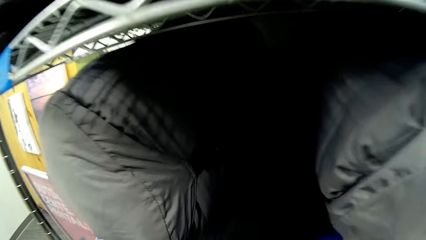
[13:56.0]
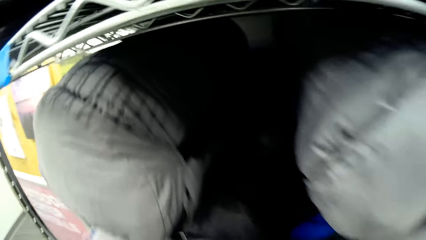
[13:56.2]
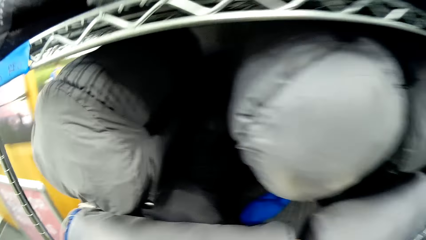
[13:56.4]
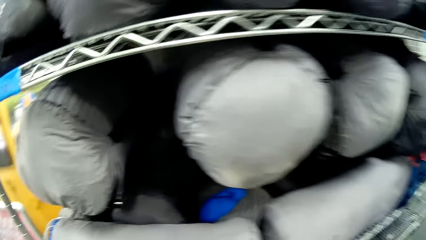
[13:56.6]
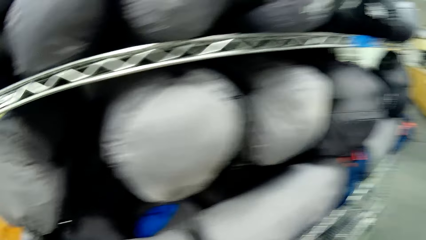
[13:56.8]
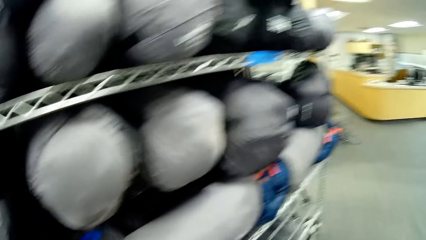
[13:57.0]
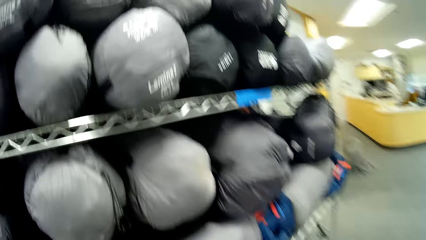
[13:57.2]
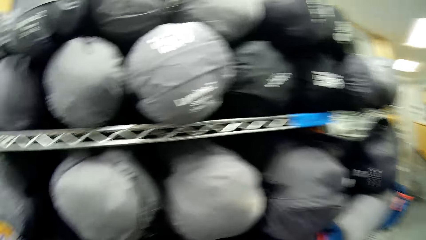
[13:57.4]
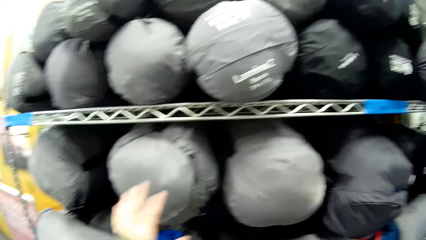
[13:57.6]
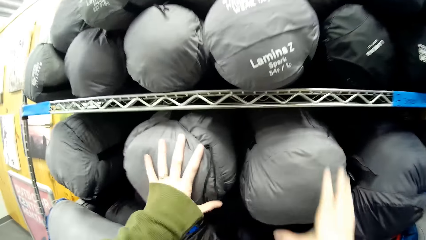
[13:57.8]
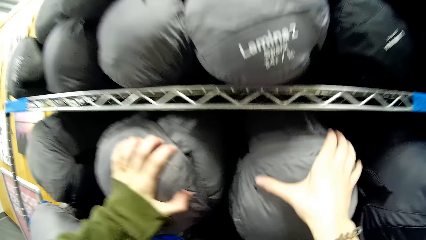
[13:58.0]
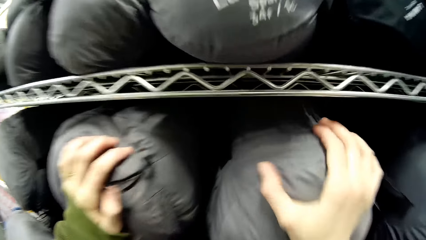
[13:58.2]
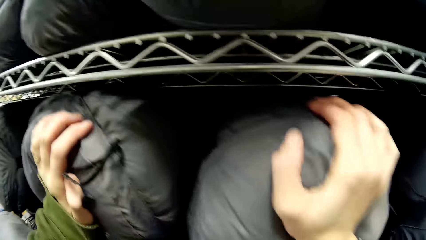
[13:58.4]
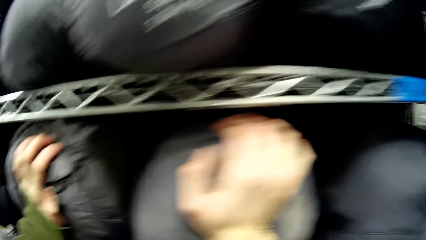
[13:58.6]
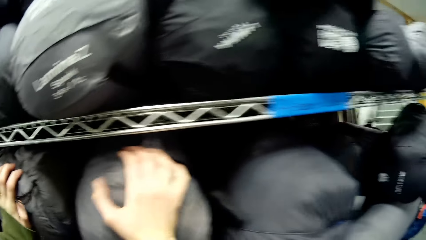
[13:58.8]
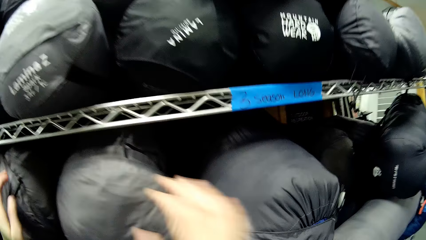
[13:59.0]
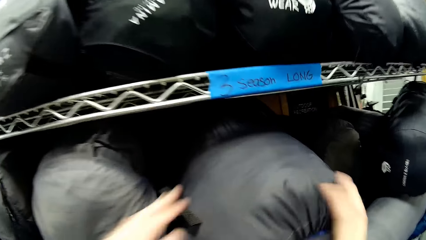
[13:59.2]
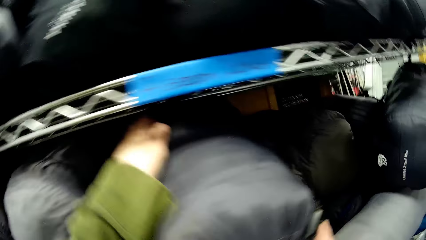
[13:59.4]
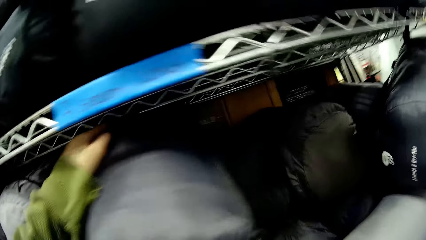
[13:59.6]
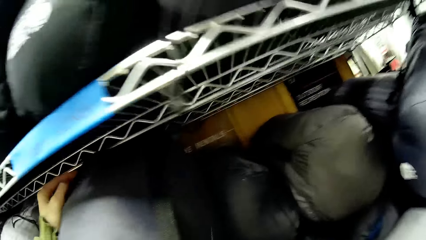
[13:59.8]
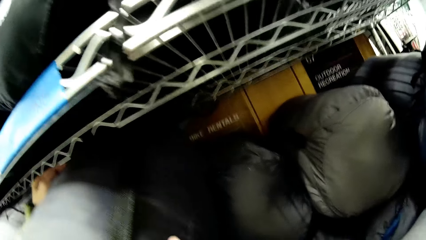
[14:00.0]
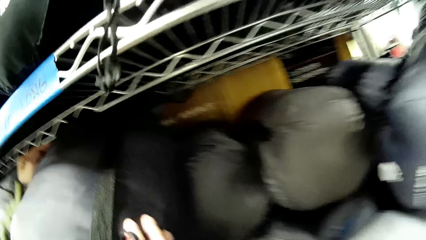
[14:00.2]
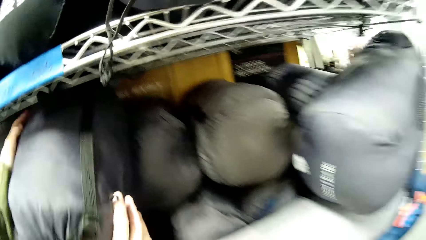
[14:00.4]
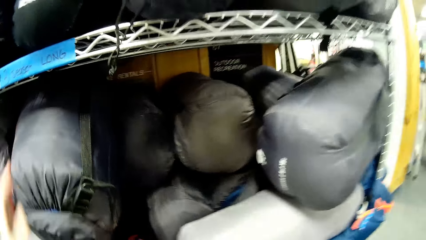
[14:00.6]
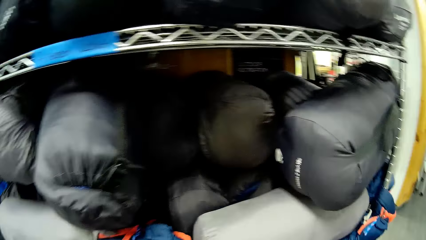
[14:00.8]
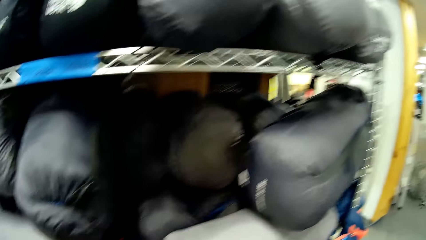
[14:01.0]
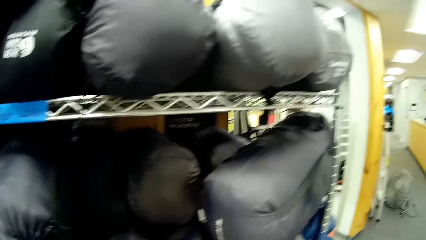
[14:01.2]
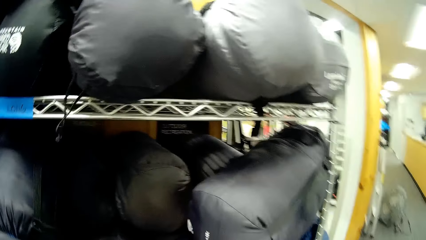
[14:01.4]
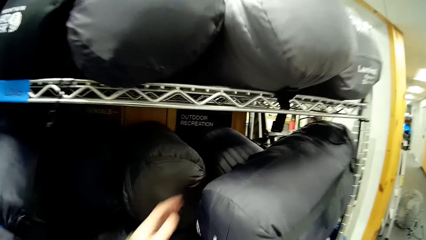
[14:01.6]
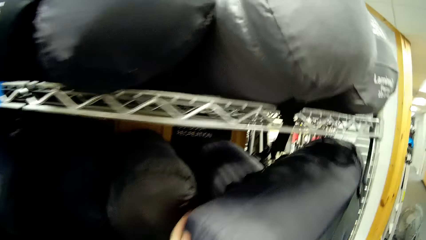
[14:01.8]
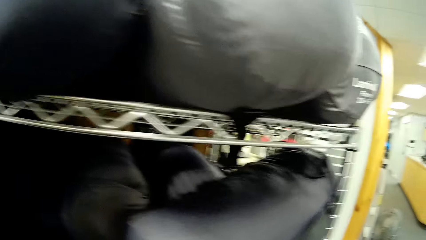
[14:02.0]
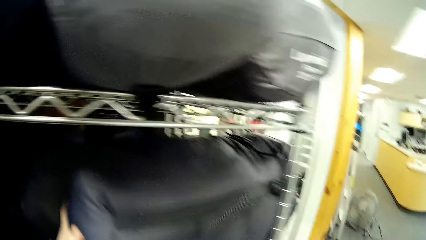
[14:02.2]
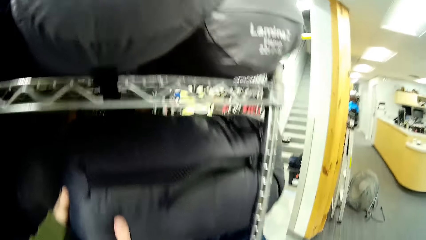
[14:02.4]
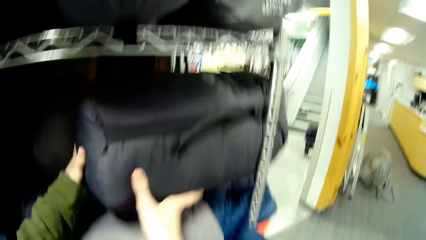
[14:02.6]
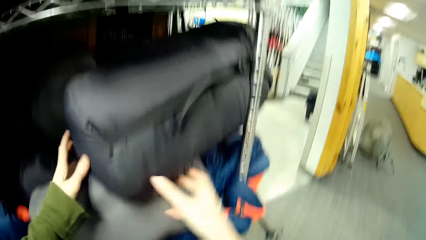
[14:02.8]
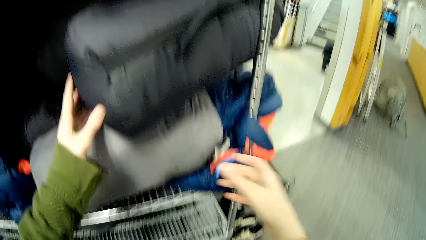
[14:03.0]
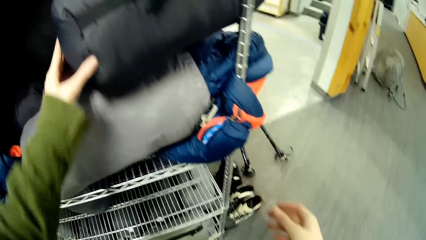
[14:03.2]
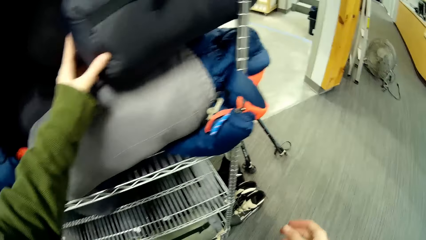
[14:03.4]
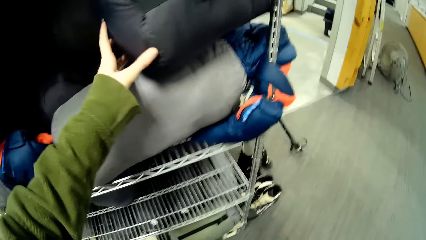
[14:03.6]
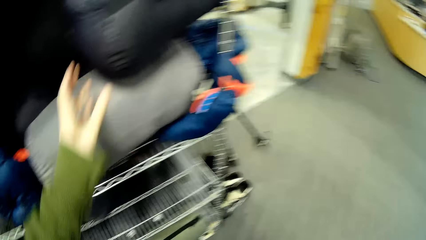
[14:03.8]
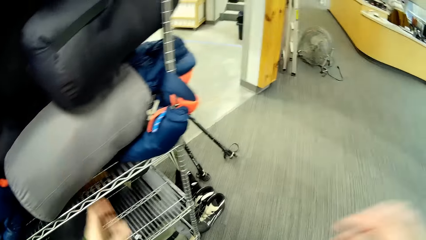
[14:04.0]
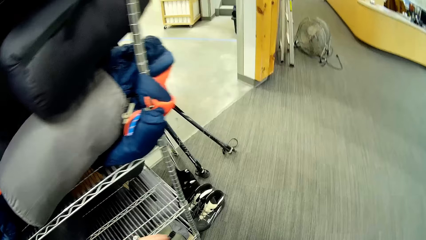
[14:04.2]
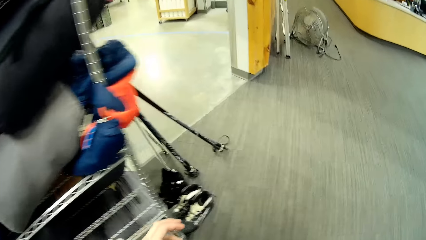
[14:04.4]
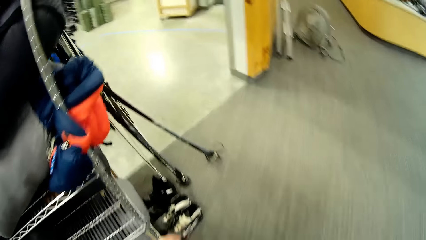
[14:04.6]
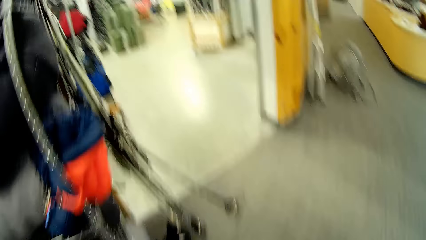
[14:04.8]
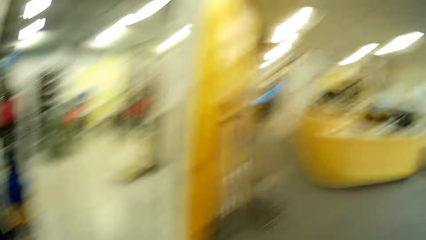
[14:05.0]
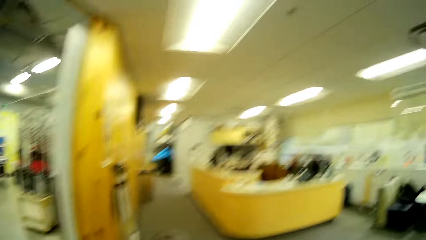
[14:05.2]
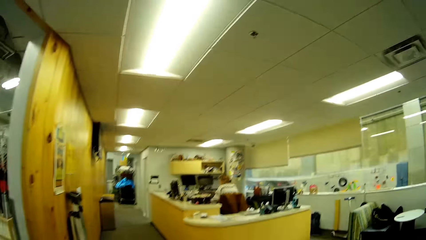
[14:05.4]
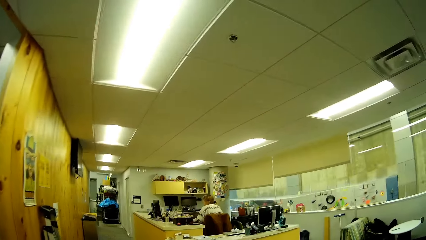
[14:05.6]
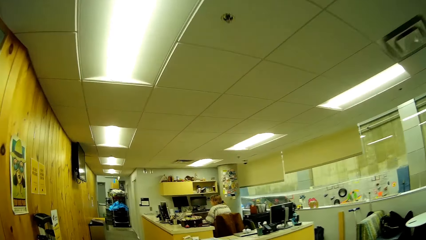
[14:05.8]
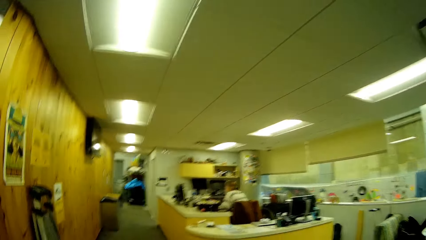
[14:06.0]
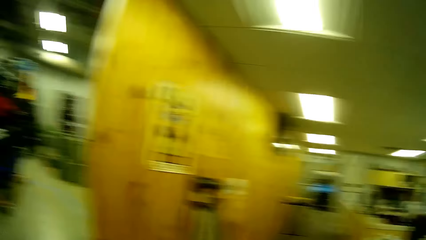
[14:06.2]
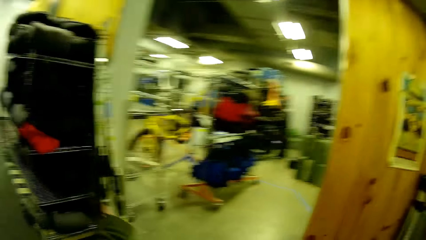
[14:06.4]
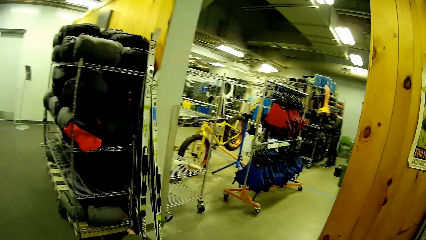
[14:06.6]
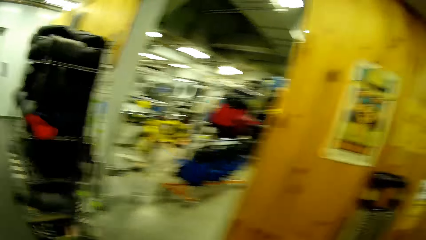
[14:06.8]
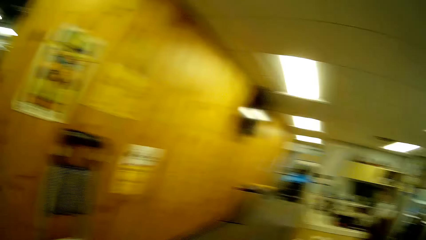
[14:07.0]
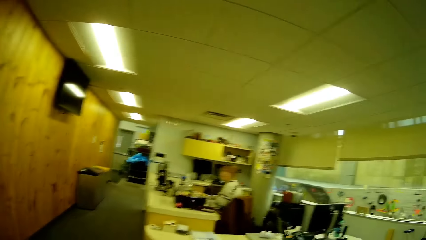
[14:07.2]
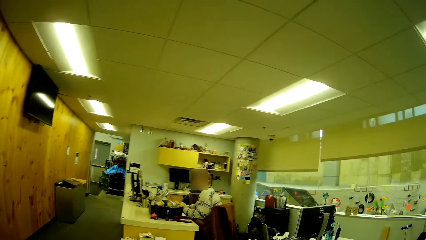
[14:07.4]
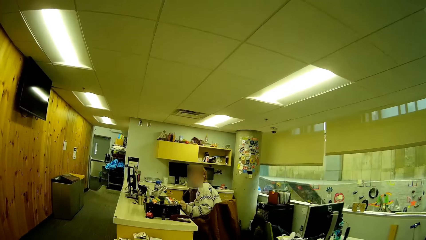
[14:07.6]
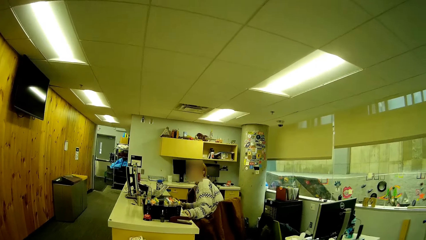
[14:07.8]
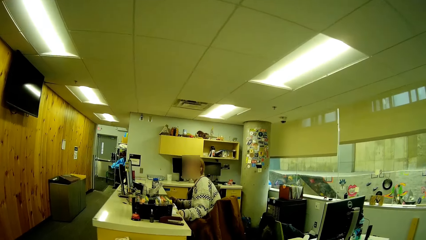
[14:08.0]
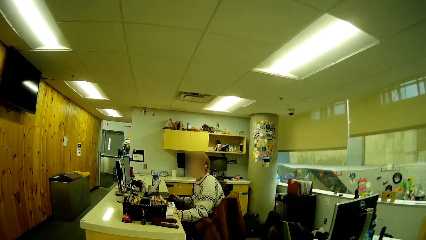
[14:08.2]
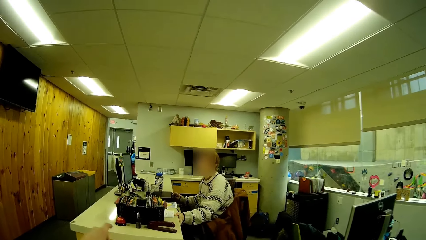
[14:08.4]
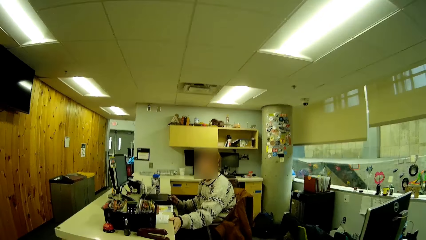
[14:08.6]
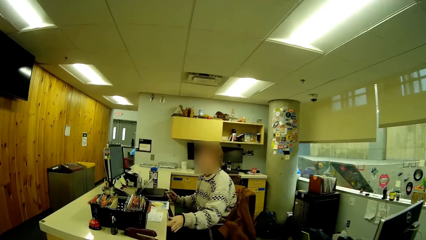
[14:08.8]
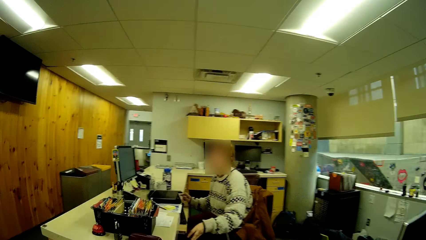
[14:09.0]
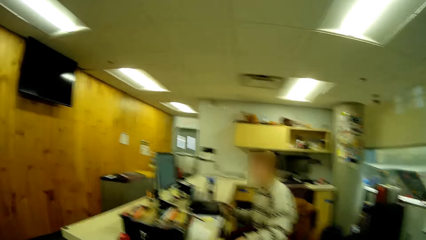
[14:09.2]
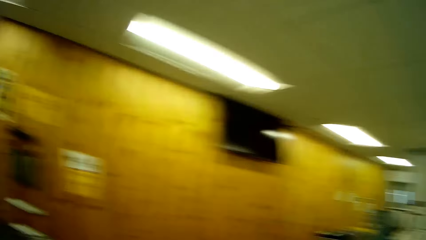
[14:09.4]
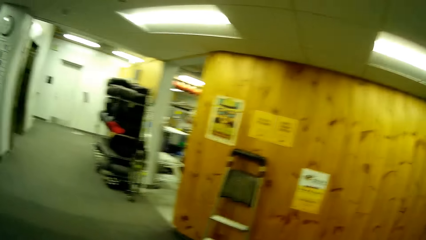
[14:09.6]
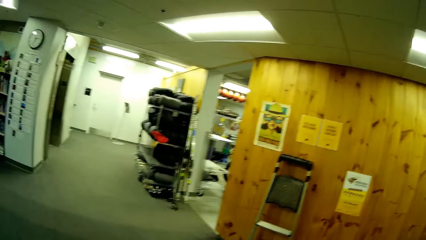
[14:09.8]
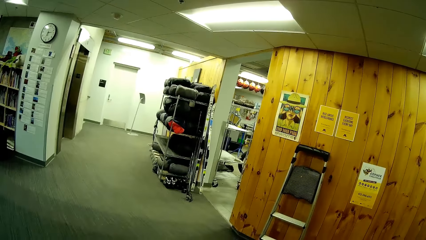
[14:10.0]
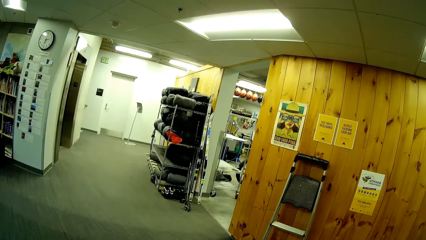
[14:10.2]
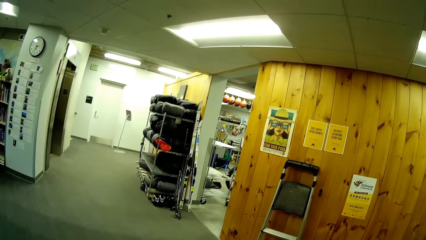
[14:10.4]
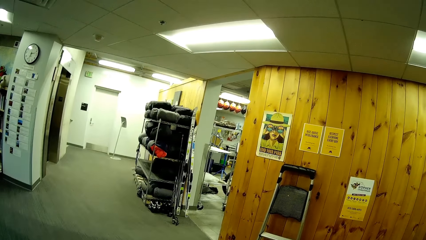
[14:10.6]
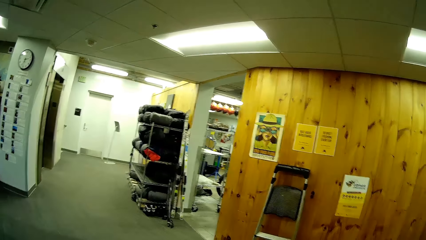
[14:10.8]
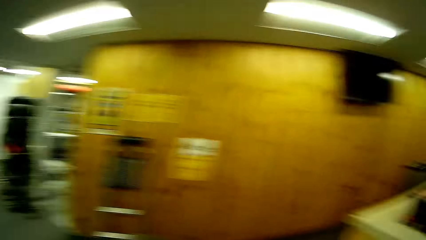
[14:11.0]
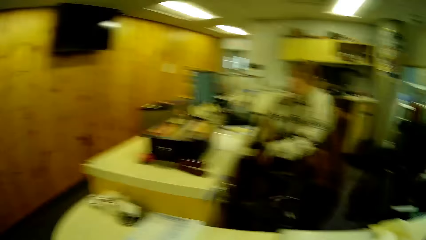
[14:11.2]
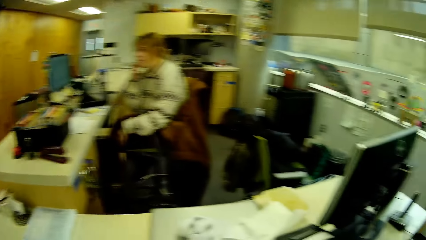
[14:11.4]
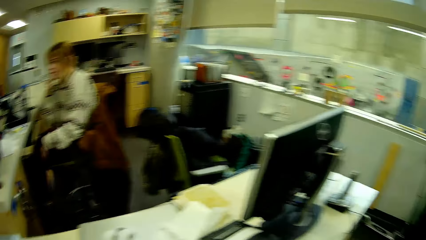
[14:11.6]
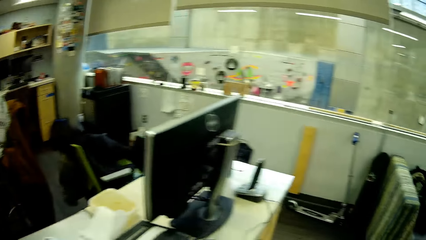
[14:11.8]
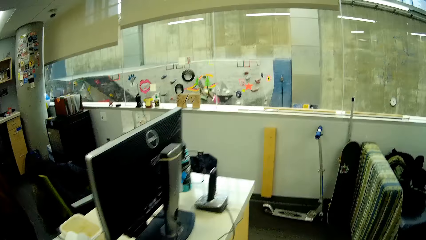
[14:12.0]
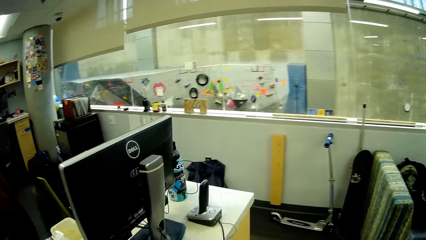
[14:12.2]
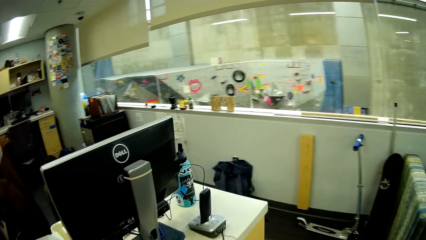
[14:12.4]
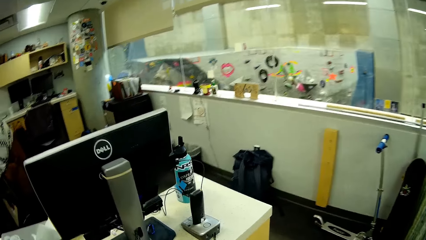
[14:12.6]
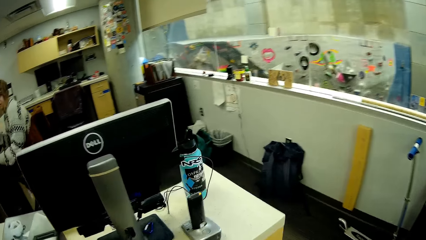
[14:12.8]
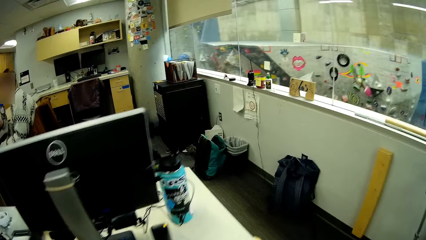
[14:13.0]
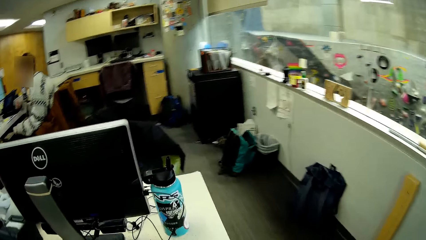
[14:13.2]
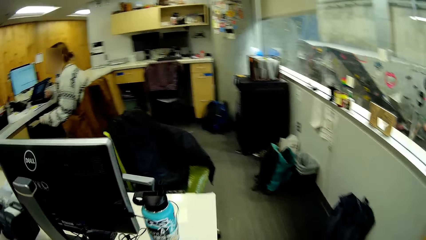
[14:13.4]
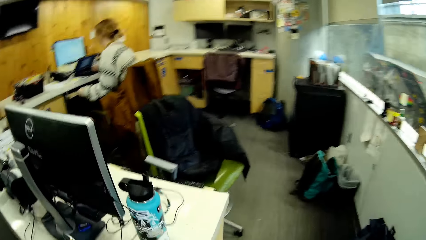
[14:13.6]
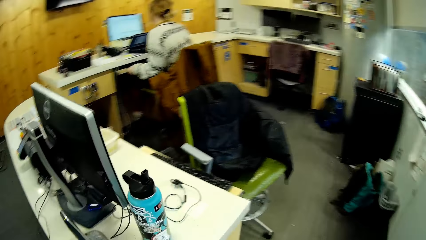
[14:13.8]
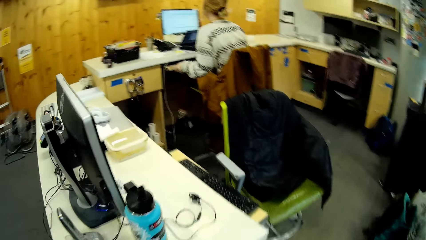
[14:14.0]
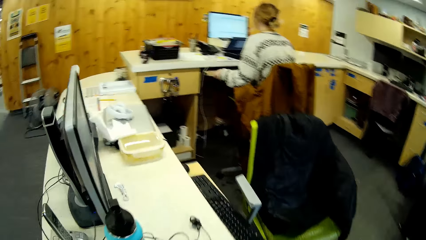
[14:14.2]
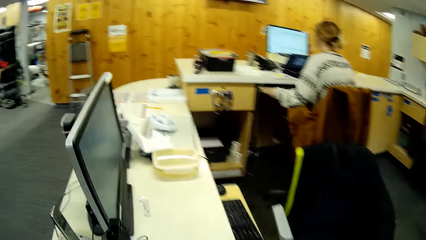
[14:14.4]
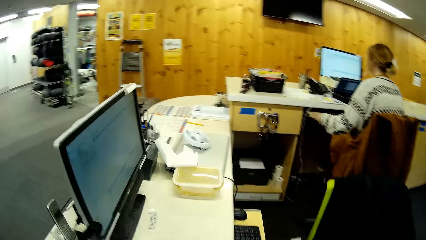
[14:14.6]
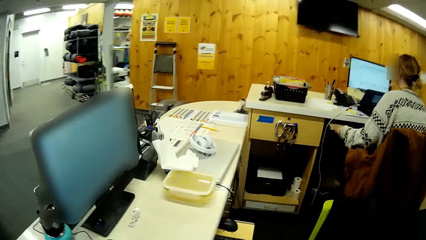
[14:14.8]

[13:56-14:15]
The camera wearer walks in the store towards the desk top. They look around.
